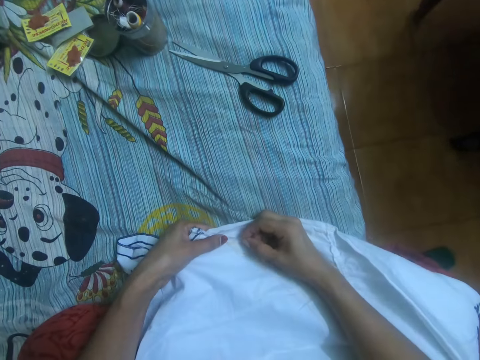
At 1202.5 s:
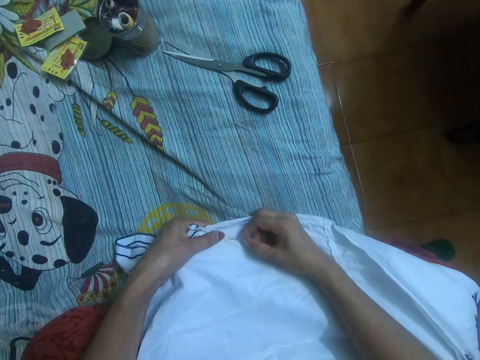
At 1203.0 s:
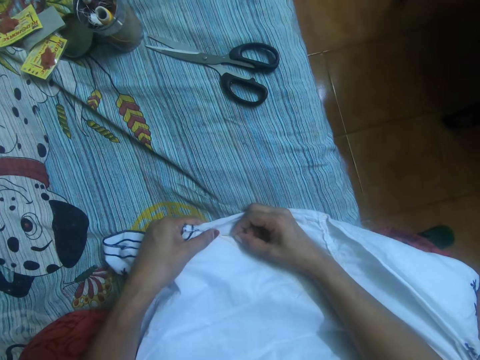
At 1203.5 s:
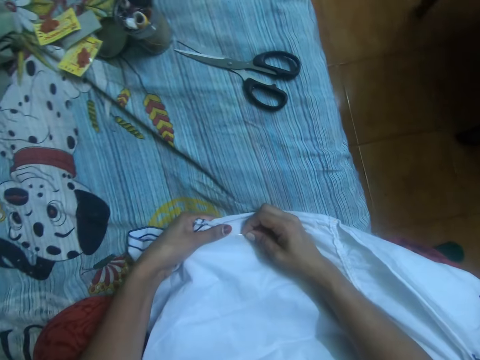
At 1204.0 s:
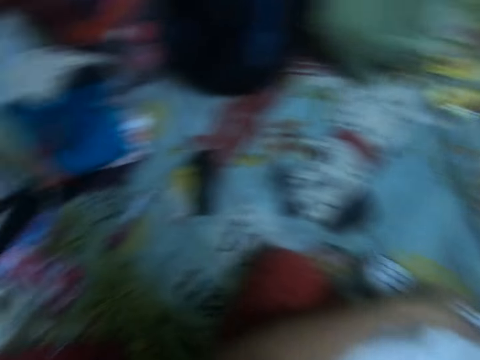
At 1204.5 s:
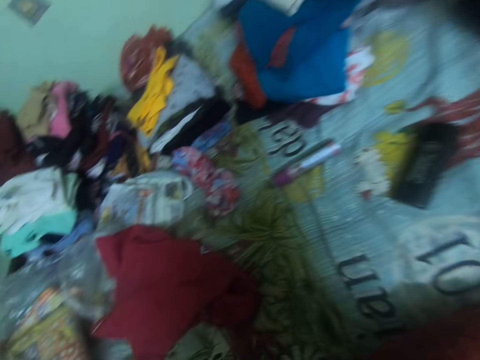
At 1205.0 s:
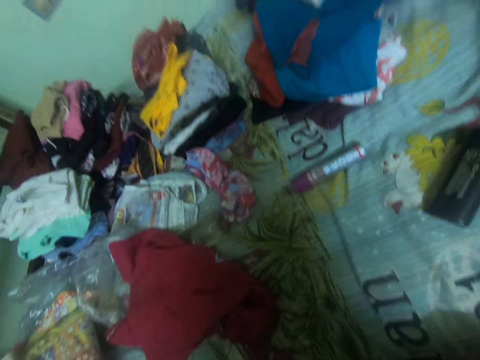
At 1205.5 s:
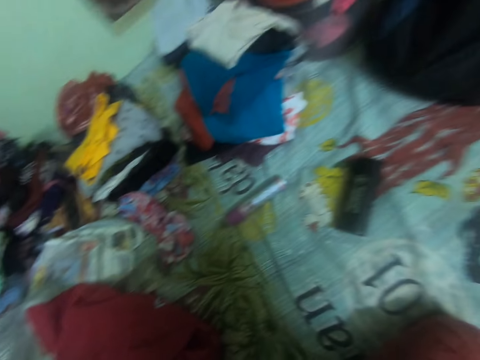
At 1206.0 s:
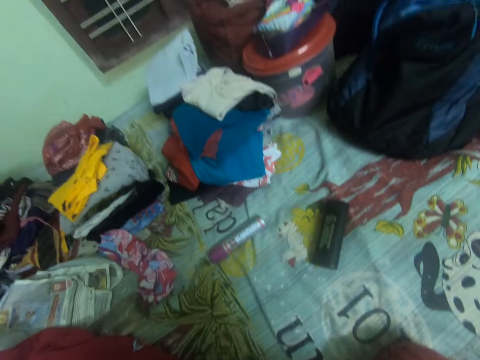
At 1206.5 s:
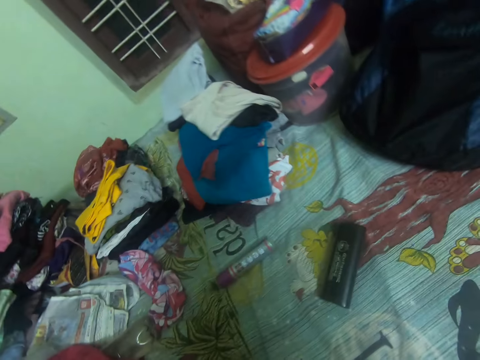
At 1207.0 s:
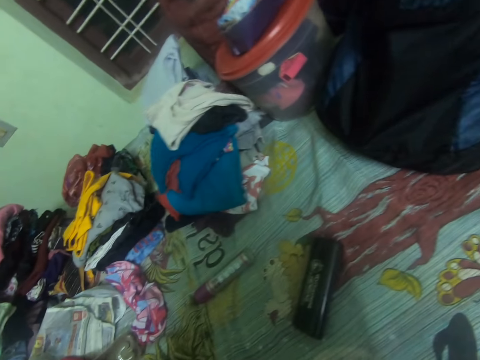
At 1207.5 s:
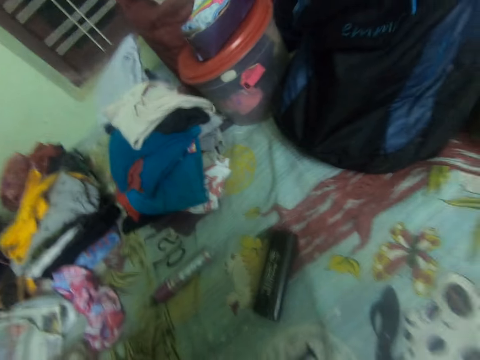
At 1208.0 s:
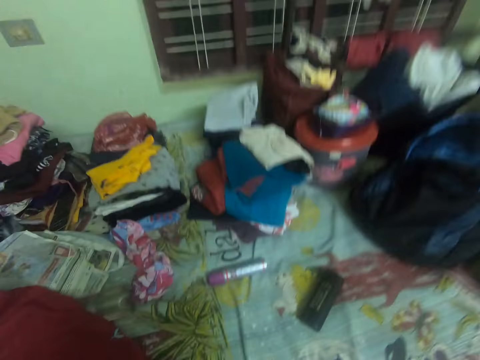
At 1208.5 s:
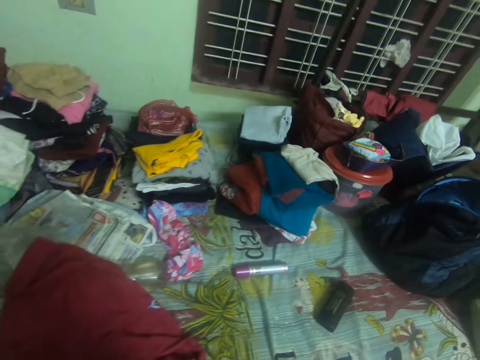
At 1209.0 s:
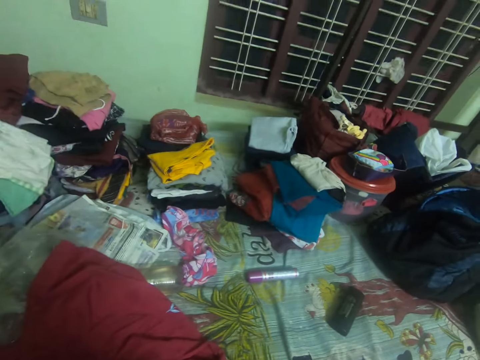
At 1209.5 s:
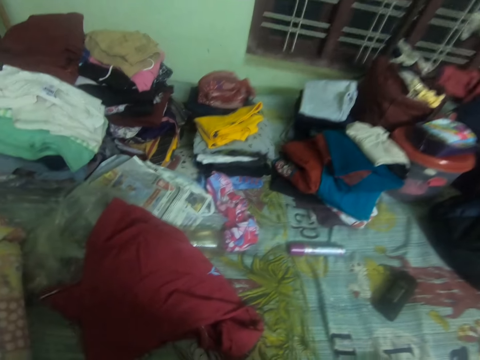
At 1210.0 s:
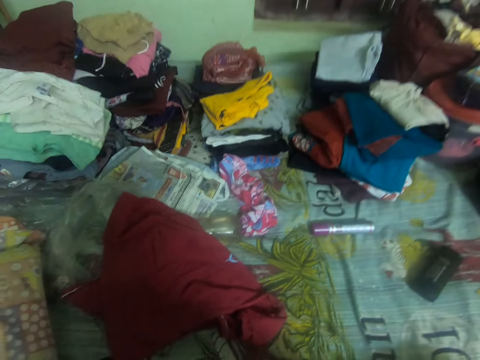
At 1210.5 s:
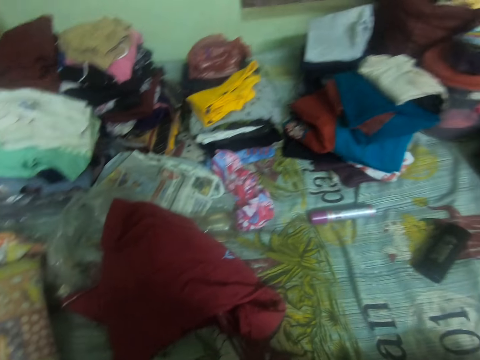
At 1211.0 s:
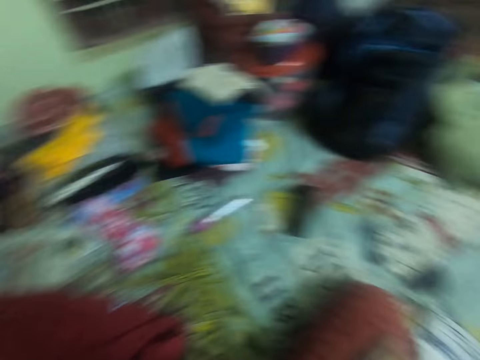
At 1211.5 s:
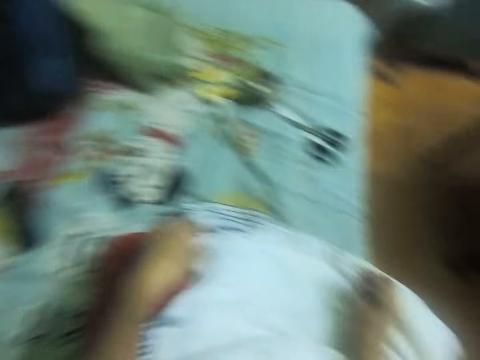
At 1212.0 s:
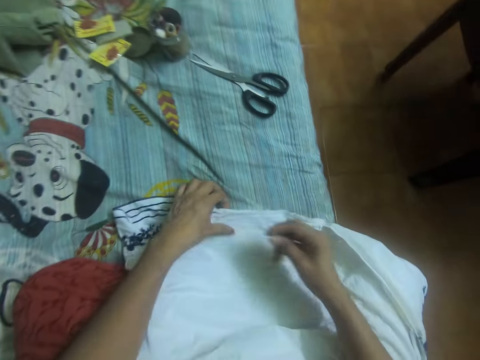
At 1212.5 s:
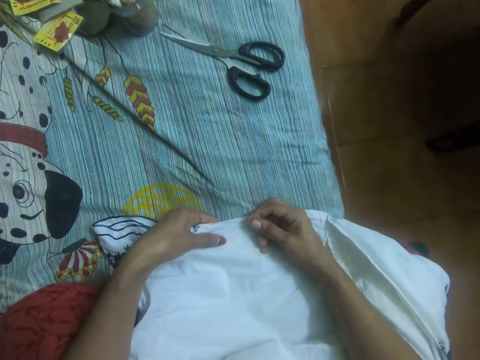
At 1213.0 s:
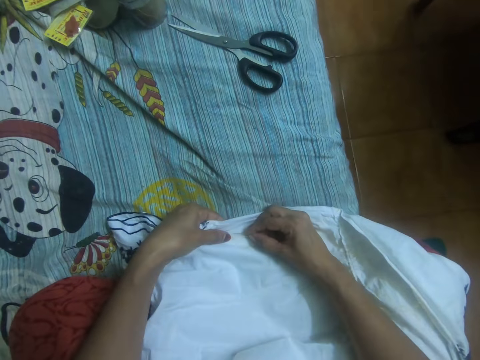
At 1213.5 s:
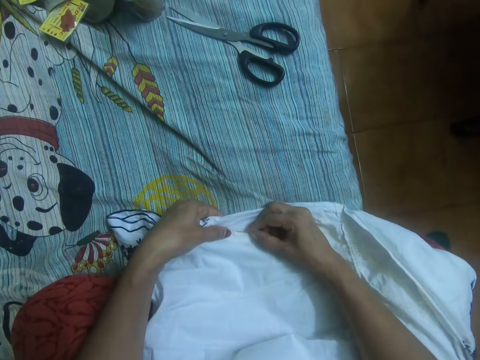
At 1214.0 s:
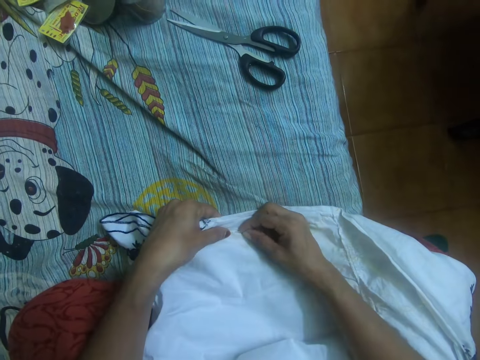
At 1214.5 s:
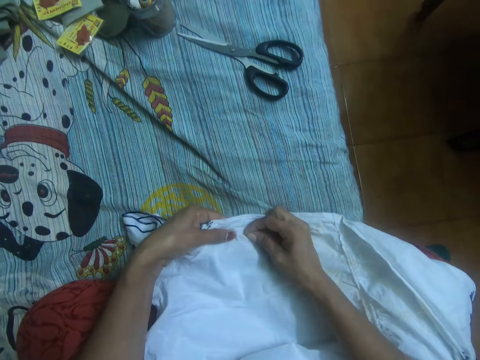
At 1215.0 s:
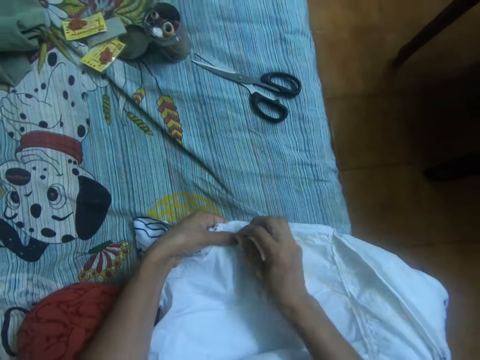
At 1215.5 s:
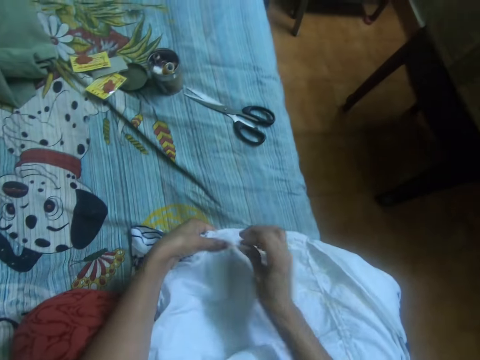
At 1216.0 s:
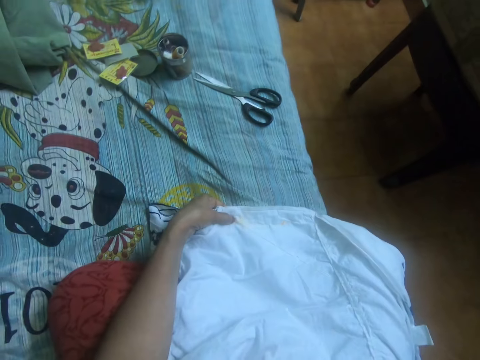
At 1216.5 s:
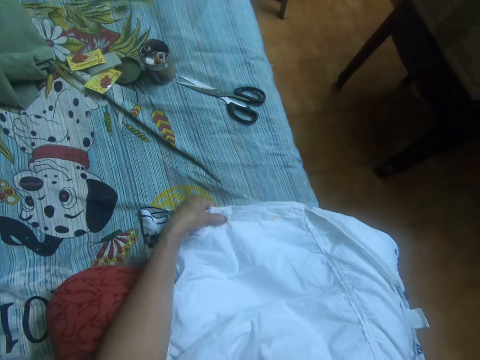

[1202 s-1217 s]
The camera wearer sews the dress with the needle in her right hand. She looks sideways. She sews the dress with the needle in her right hand.

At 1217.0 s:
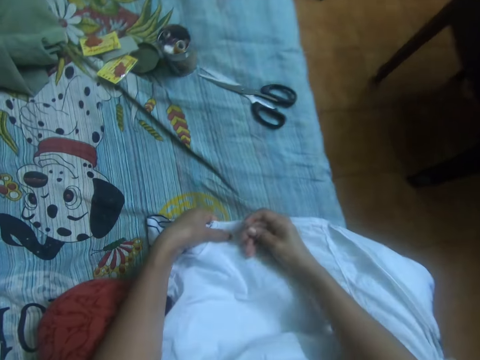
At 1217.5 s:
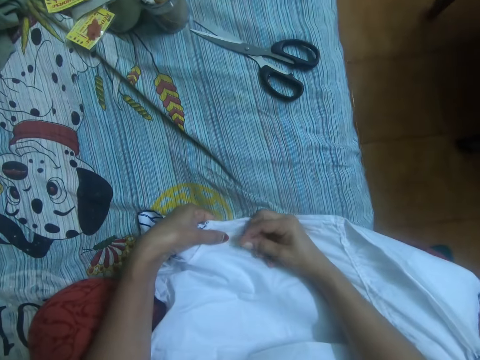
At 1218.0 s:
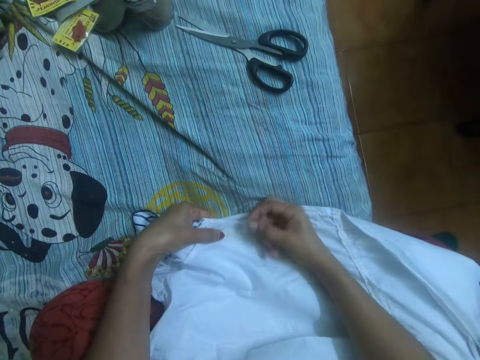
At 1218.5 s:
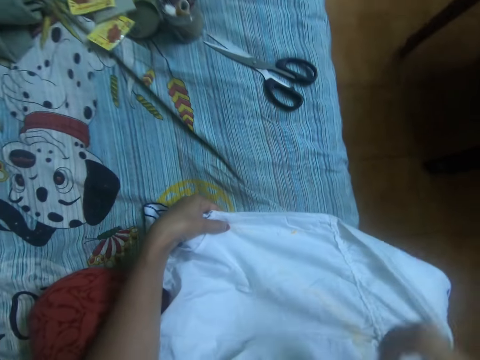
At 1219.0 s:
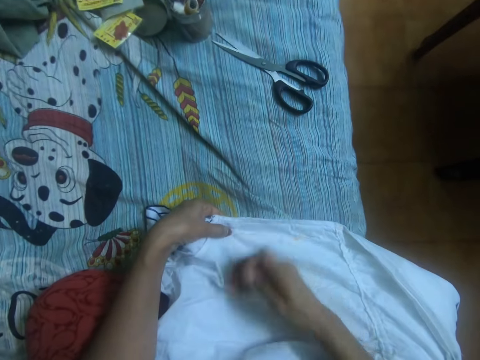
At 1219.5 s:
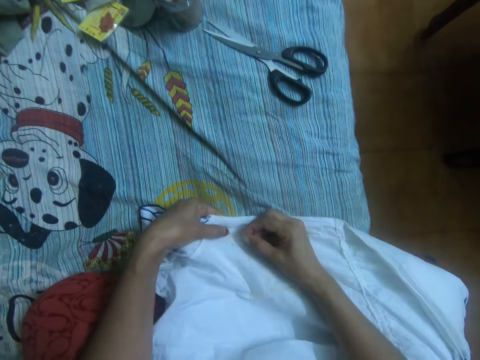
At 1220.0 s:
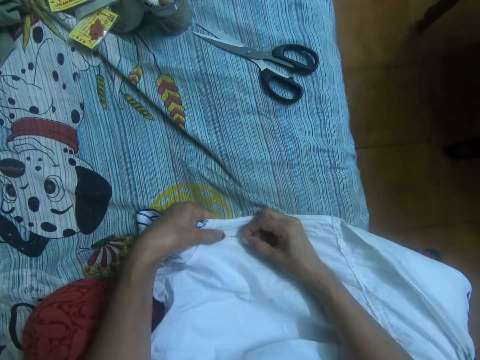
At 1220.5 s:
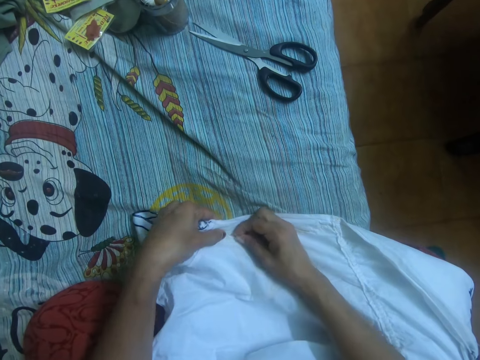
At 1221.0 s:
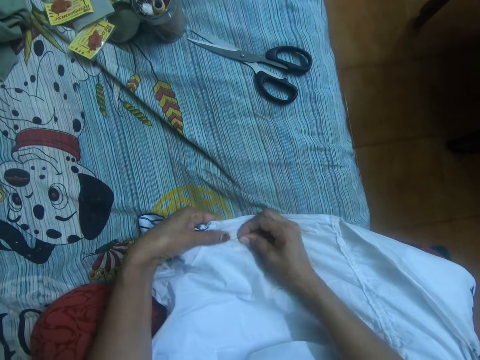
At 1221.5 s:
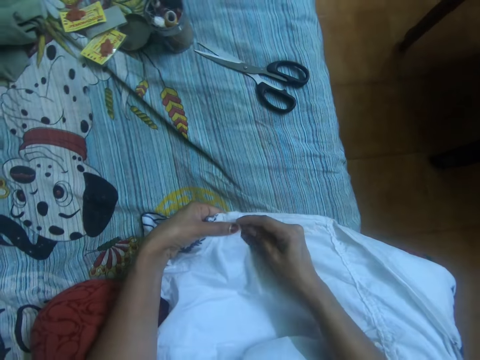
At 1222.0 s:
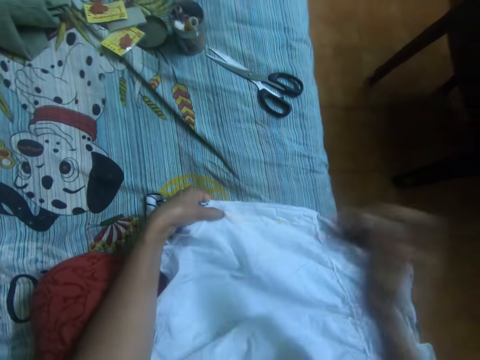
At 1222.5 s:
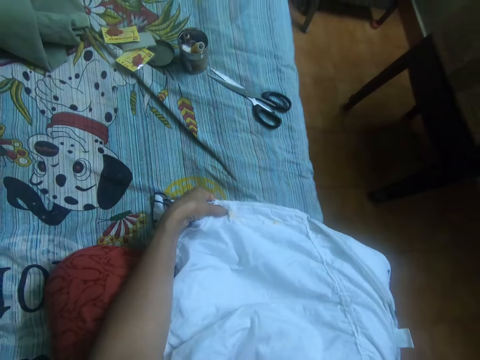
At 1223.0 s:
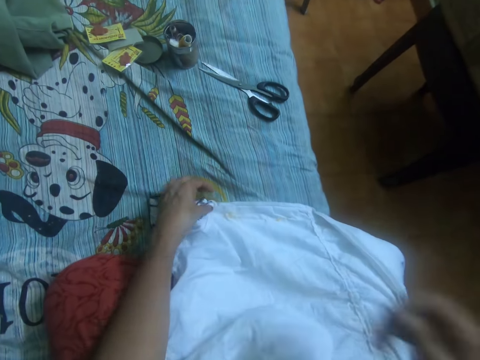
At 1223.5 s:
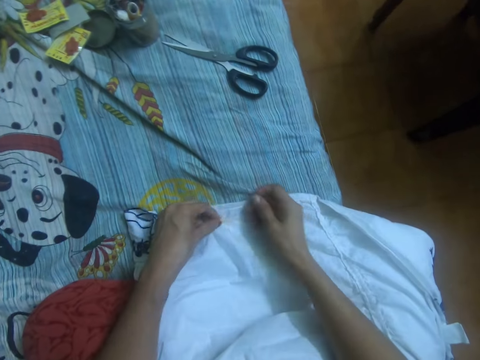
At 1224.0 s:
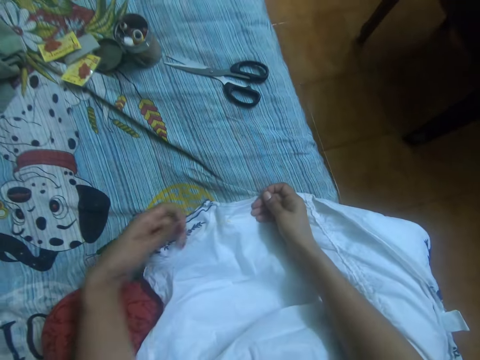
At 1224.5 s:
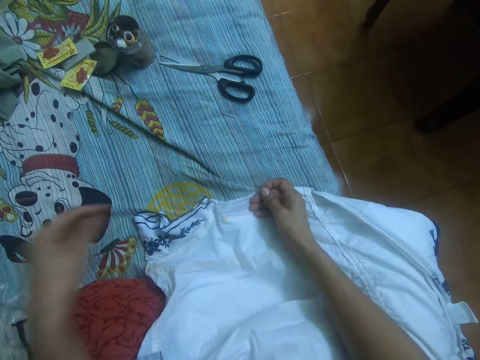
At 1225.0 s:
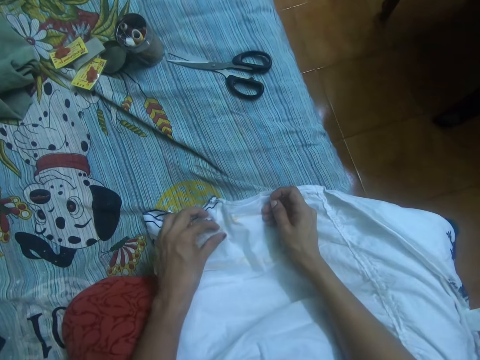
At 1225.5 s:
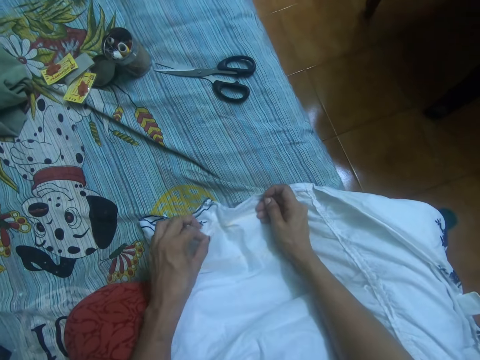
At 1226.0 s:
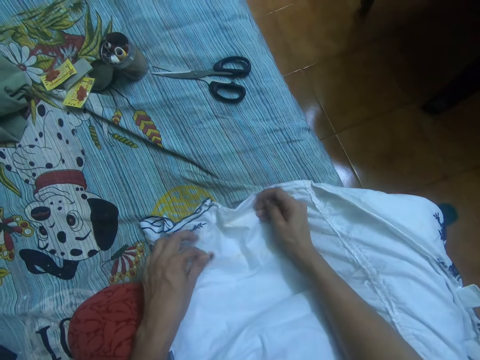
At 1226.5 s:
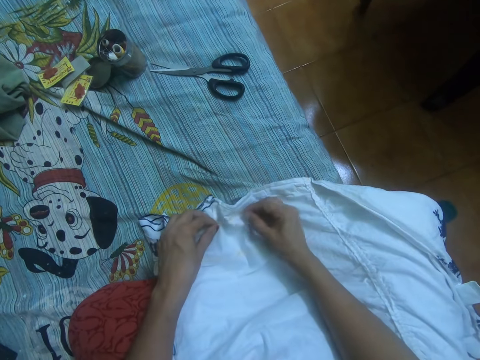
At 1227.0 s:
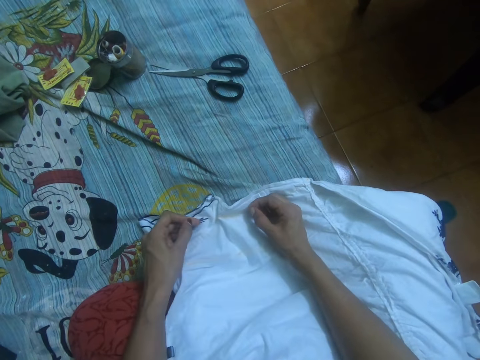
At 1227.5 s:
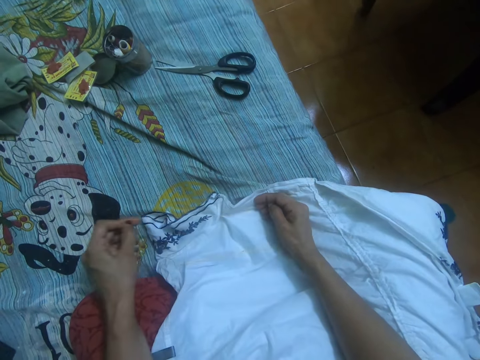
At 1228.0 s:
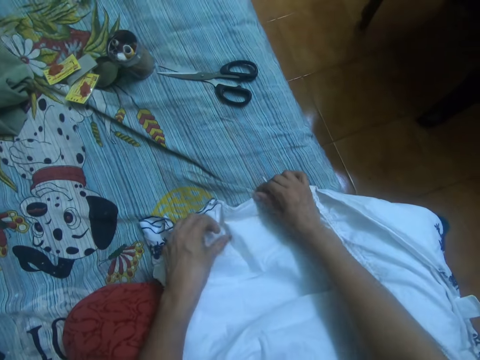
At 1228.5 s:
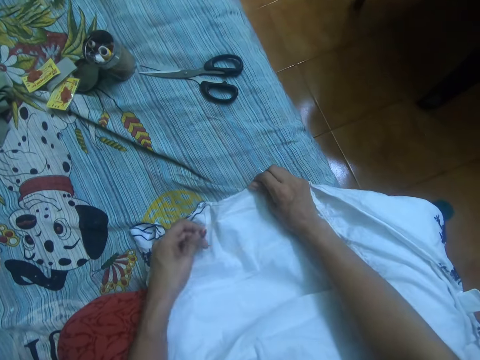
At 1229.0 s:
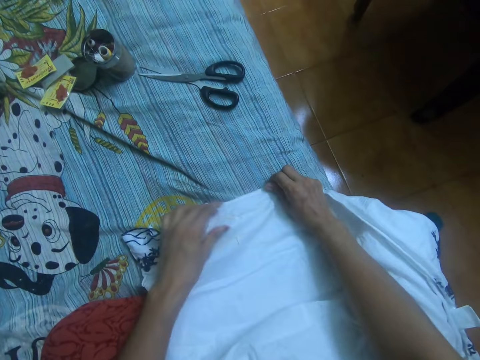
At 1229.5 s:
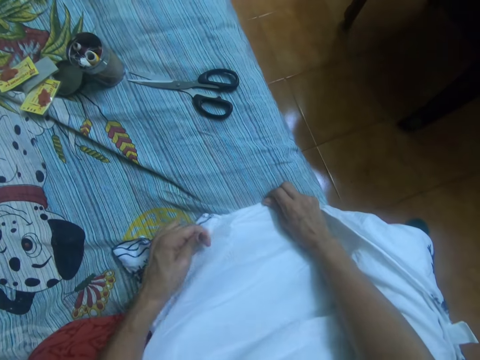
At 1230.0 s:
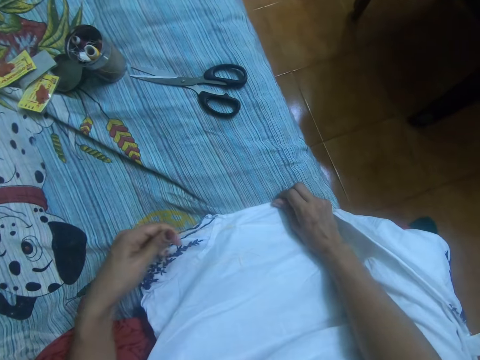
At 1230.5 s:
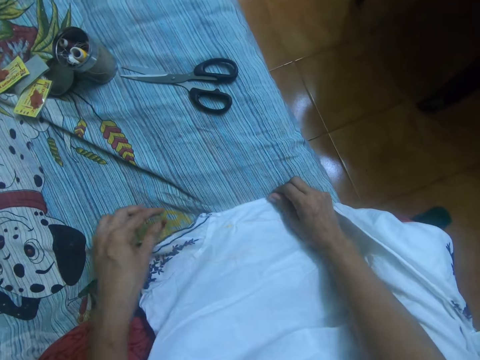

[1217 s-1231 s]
The camera wearer adjusts the thread in the dress with her left hand.
